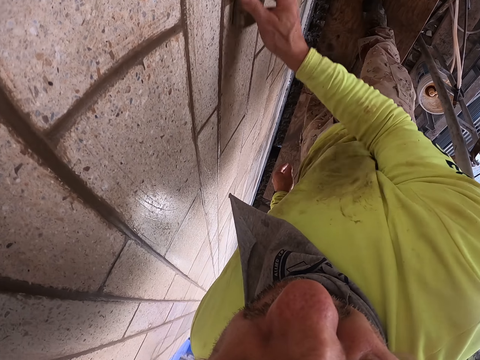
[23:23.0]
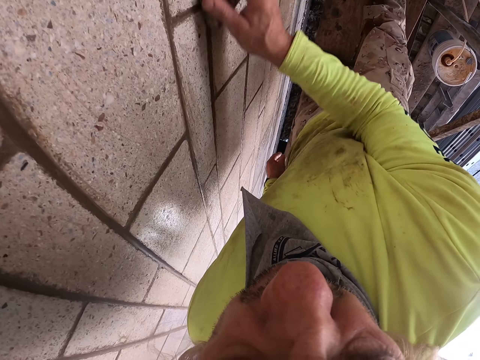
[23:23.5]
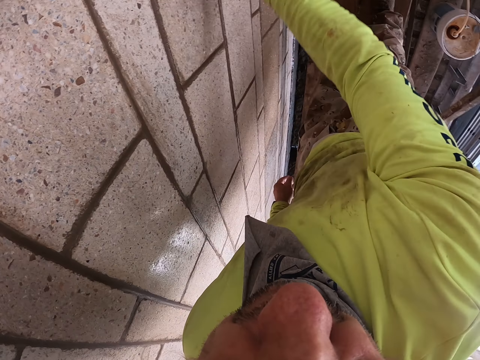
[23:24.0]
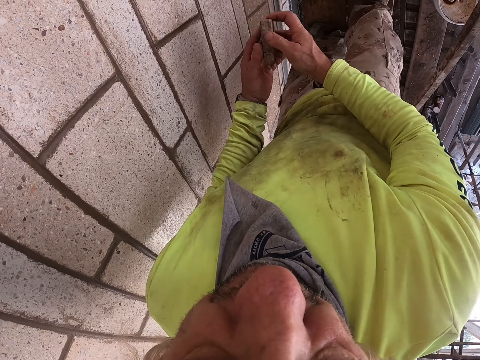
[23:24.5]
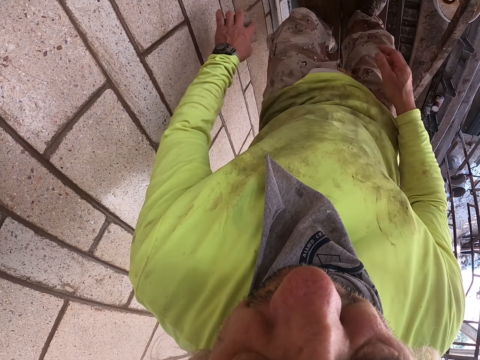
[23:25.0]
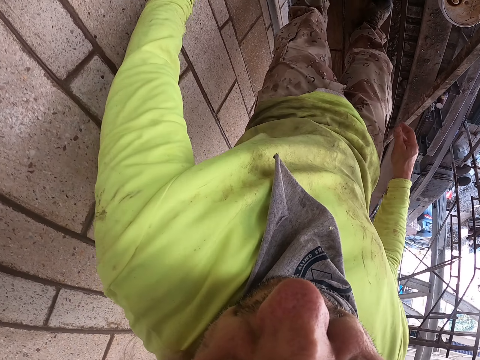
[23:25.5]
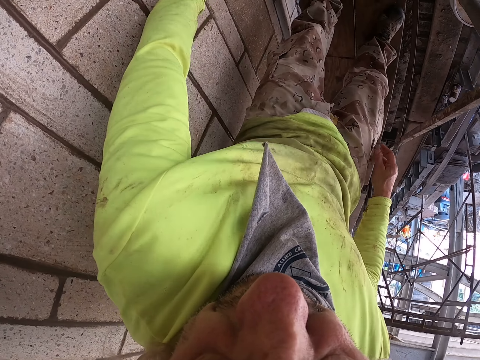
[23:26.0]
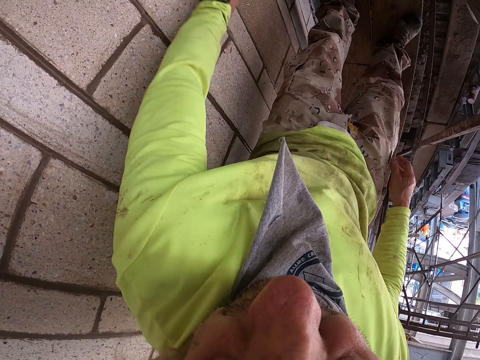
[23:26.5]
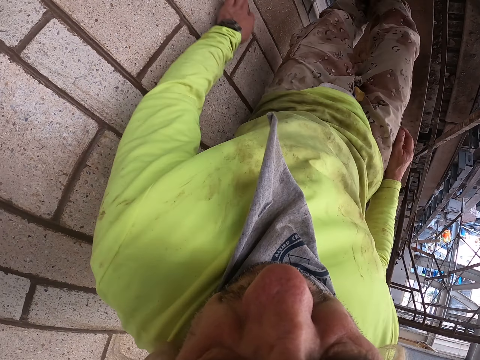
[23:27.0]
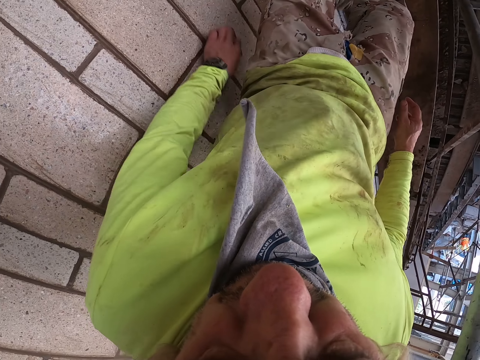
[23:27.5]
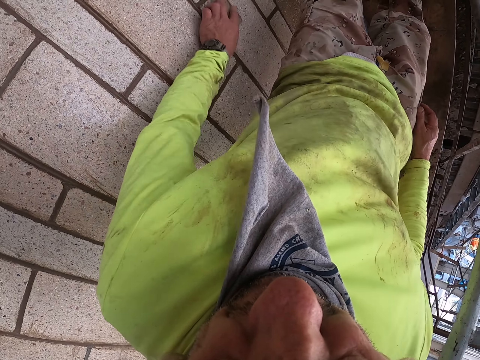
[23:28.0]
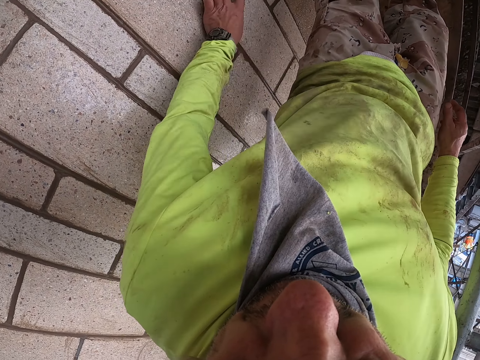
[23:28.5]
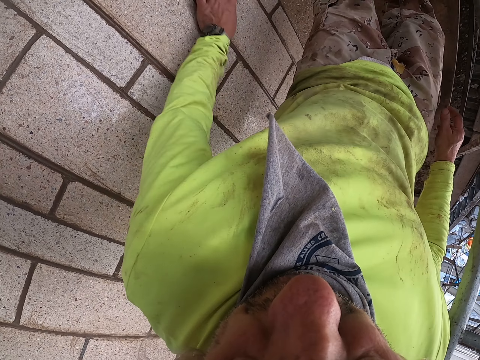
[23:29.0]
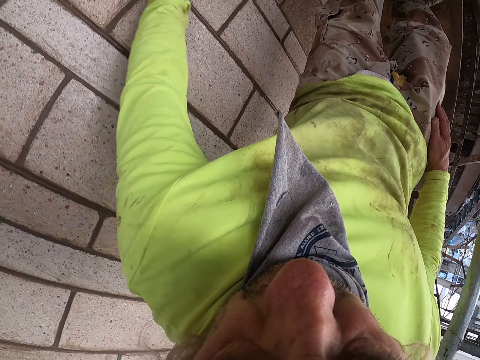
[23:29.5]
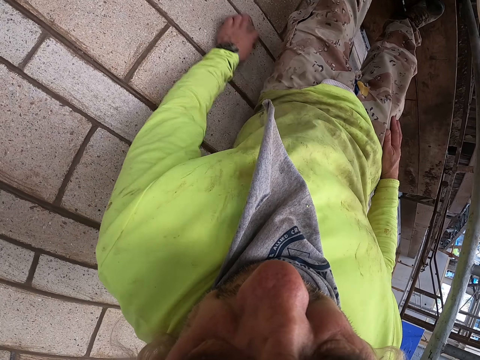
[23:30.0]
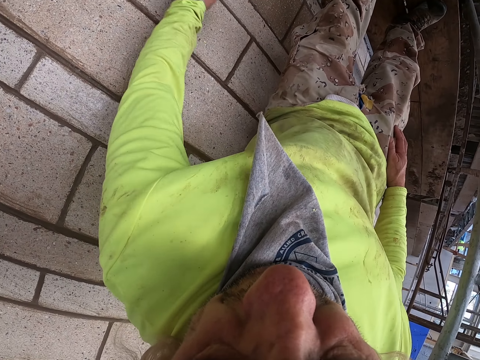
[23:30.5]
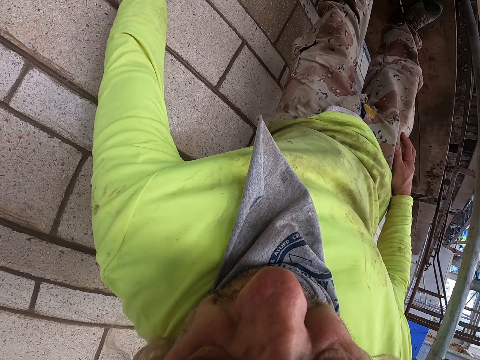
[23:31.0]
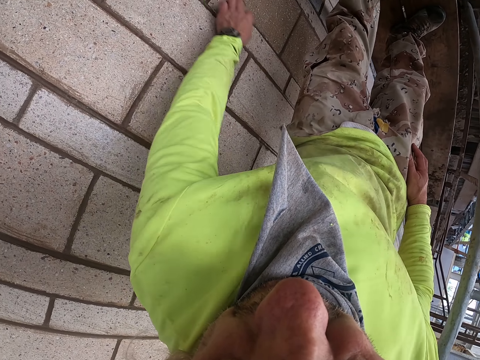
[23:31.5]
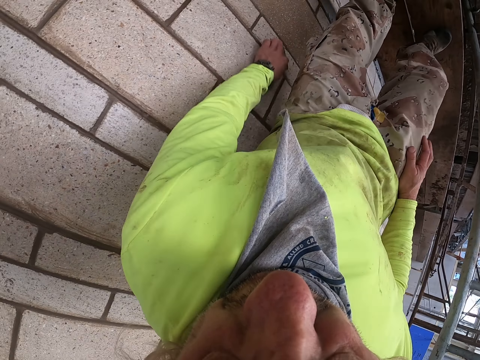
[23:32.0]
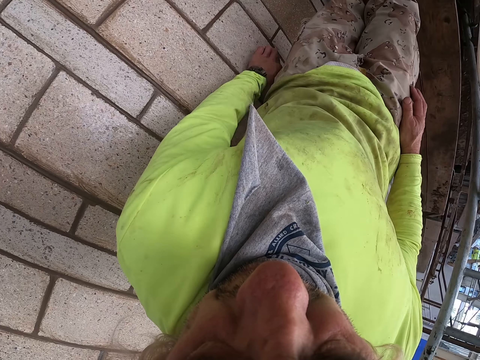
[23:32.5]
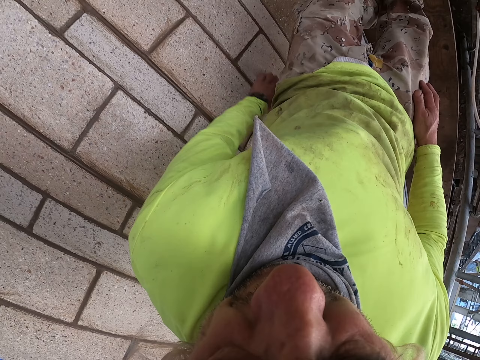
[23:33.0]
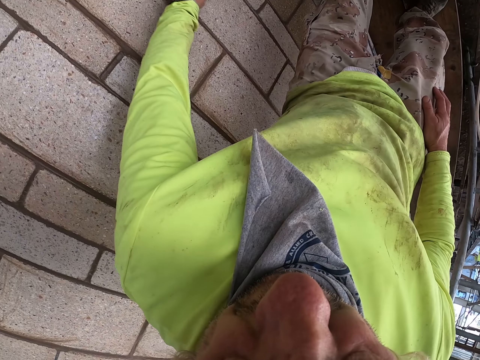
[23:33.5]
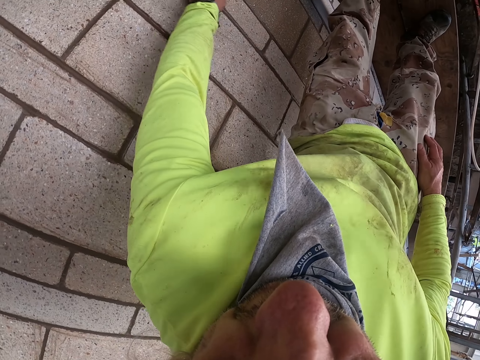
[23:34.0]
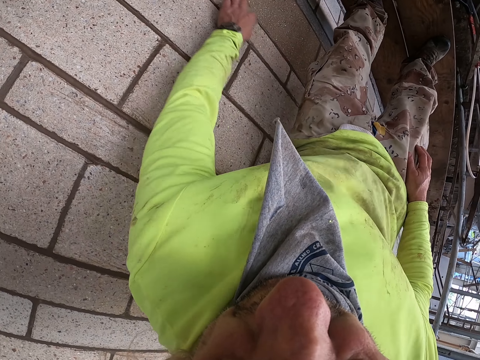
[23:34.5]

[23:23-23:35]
The camera wearer exchanges the scrubber to the left hand. They scrub the wall with the left hand.

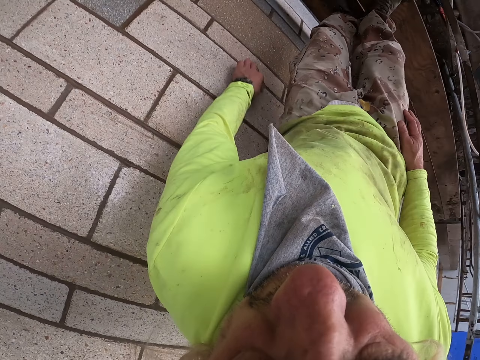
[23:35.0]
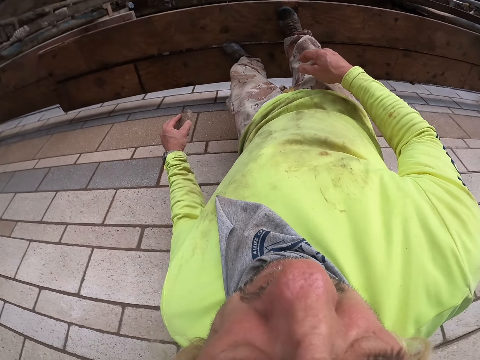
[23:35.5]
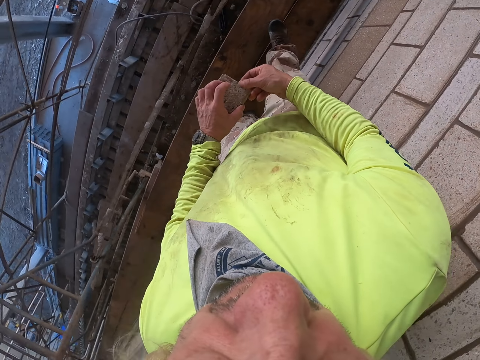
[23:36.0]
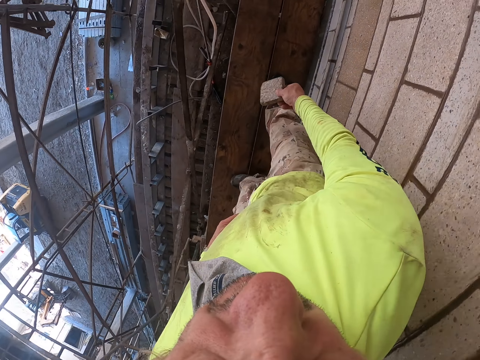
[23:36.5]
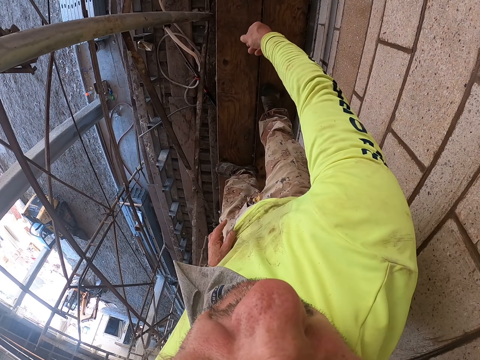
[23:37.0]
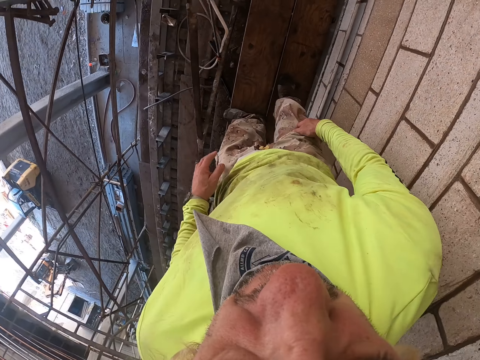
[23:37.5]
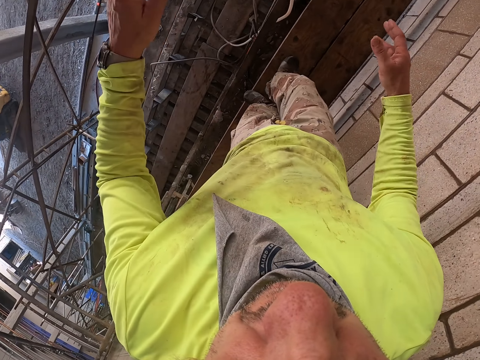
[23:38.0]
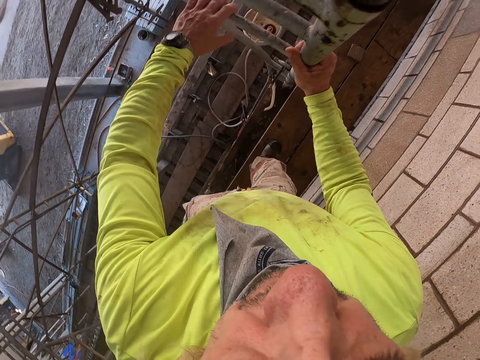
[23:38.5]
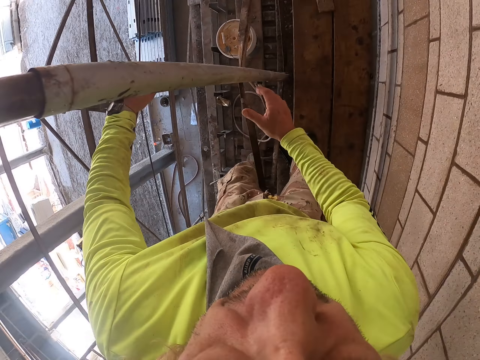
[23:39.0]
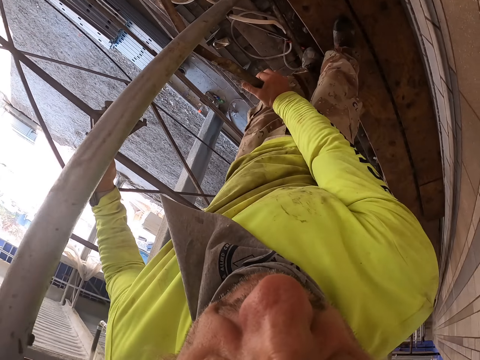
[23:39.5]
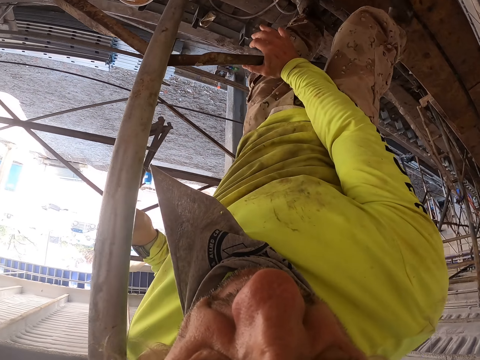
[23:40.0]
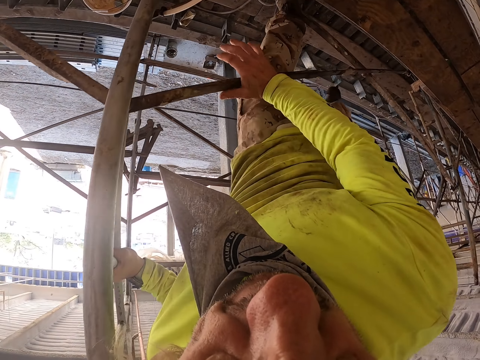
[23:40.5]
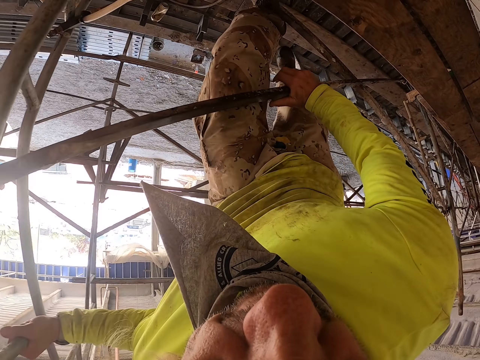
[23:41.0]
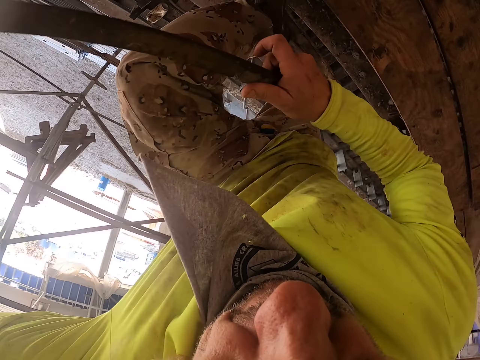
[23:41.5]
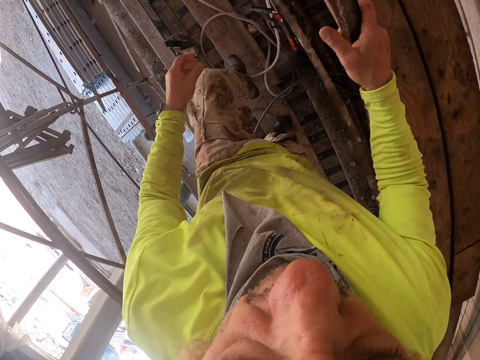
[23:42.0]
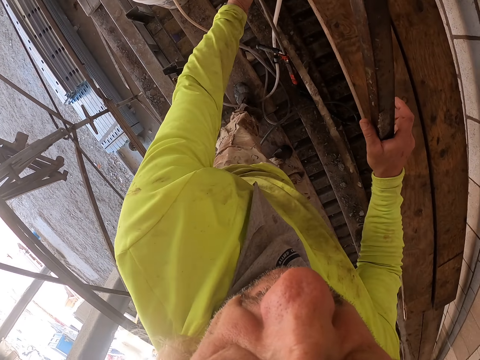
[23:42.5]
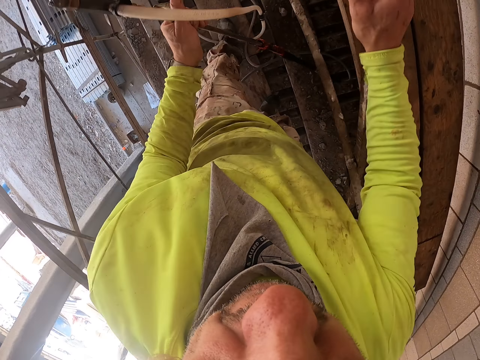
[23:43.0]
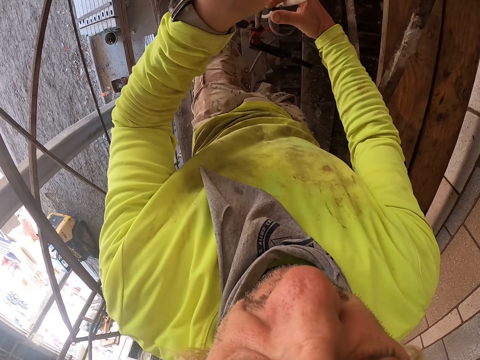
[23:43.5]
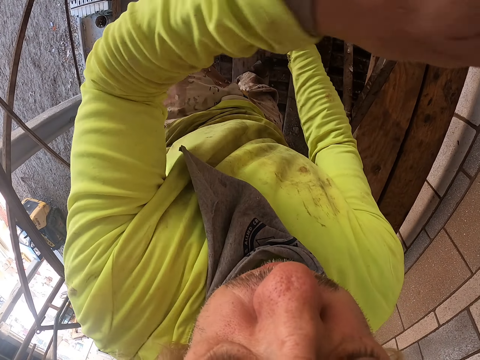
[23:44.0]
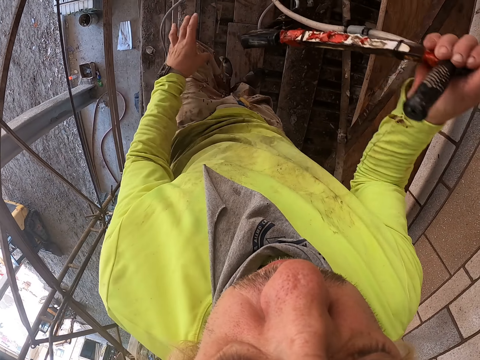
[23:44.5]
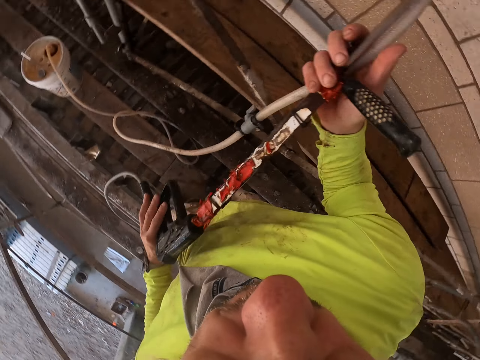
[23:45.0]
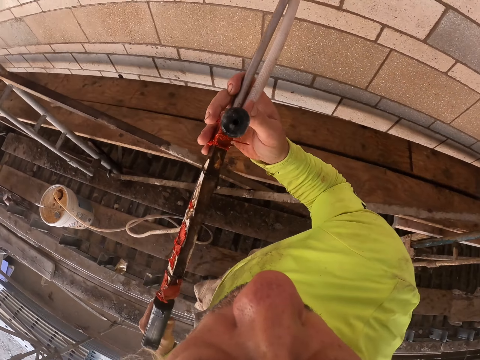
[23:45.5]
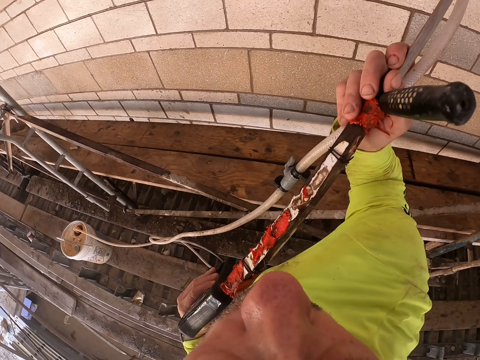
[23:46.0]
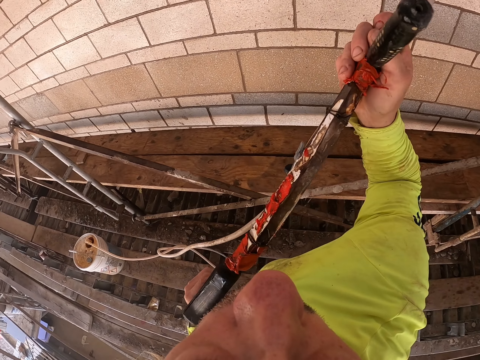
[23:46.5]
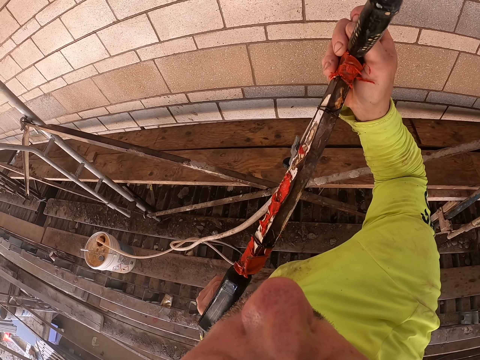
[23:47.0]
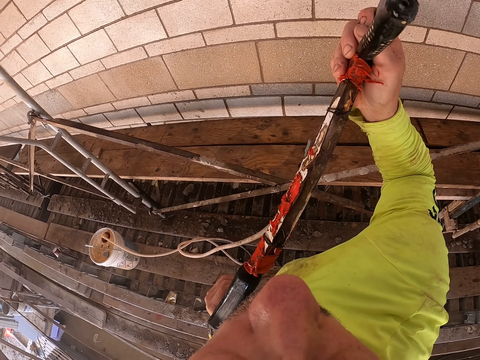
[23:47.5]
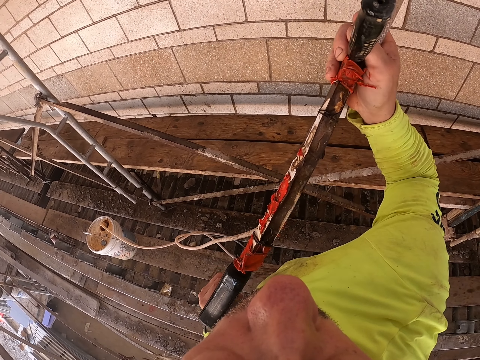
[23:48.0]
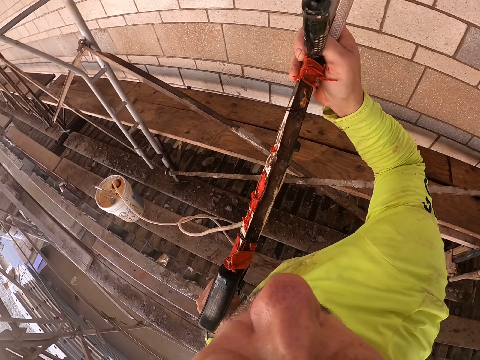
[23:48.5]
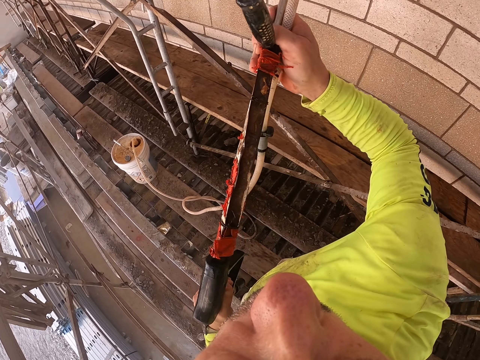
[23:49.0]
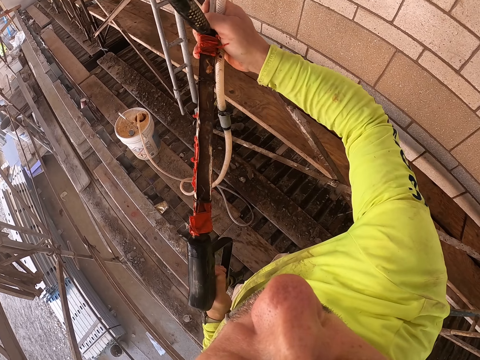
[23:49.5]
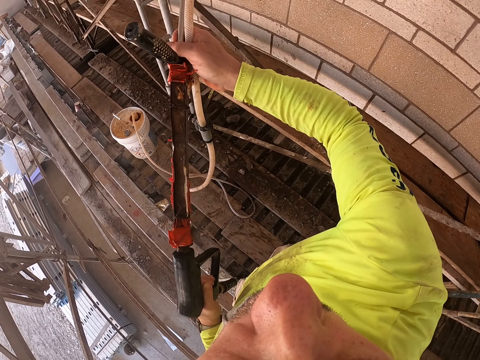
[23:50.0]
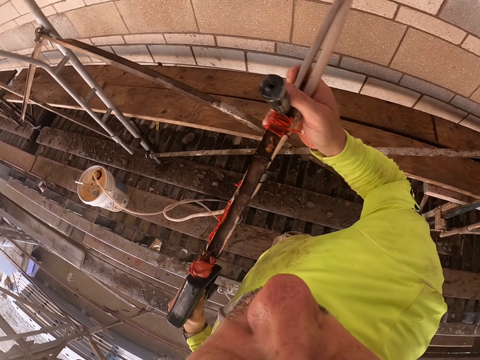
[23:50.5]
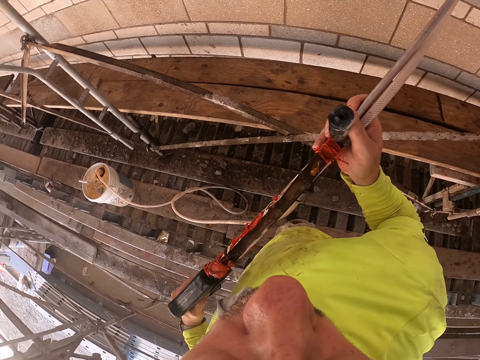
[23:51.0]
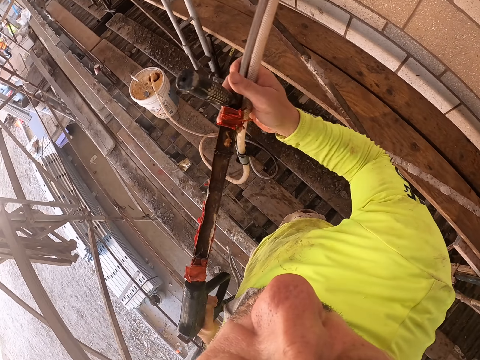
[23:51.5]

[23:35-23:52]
The camera wearer throws the wall scrubber. They get down from the scaffold. They hold the scaffolding ladder. They move up the building. They hold the stirrup pump spray and lift the stirrup pump. They hold the stirrup pump. They spray water across the wall. They wash the wall.
